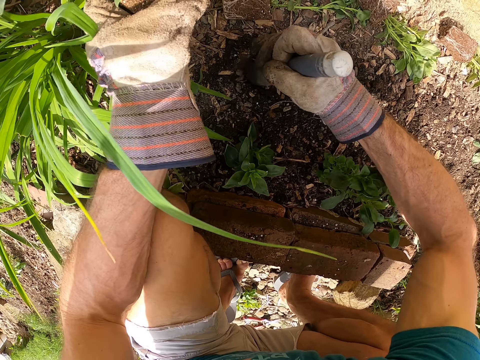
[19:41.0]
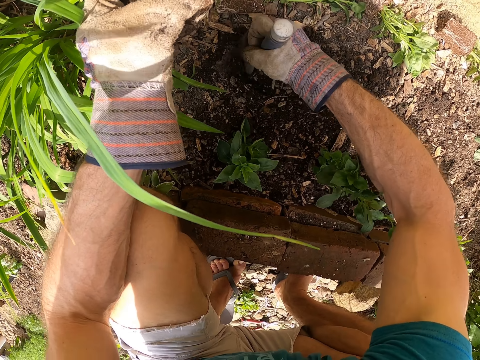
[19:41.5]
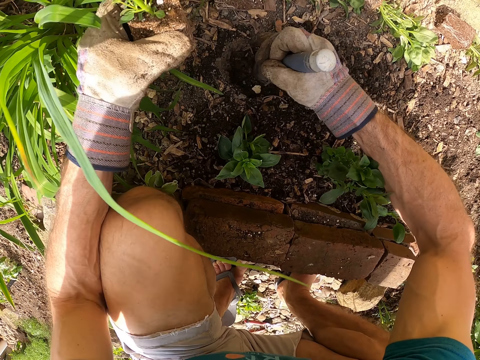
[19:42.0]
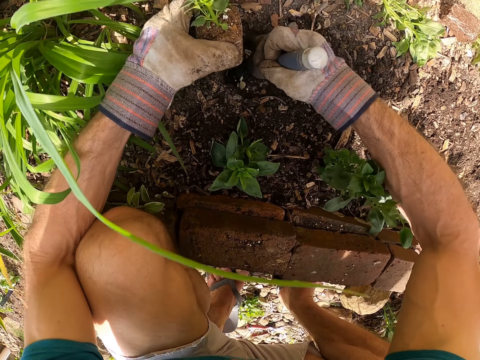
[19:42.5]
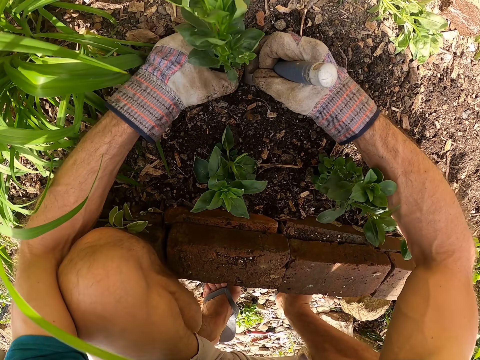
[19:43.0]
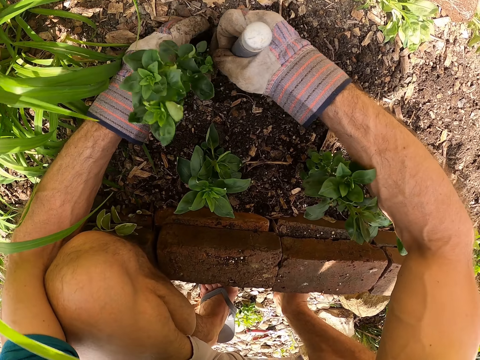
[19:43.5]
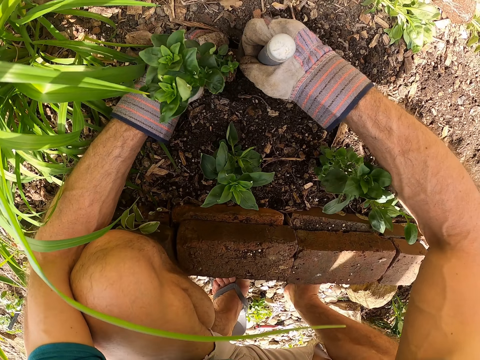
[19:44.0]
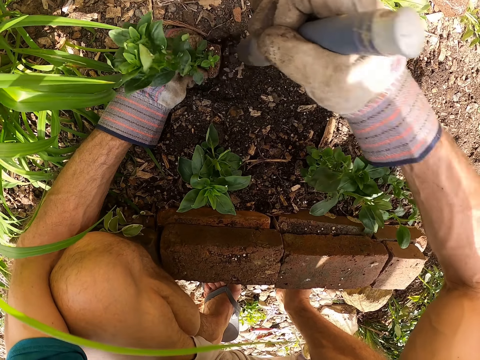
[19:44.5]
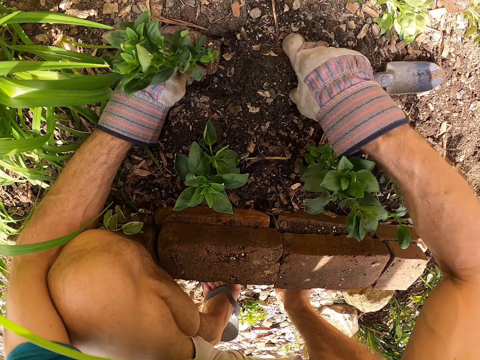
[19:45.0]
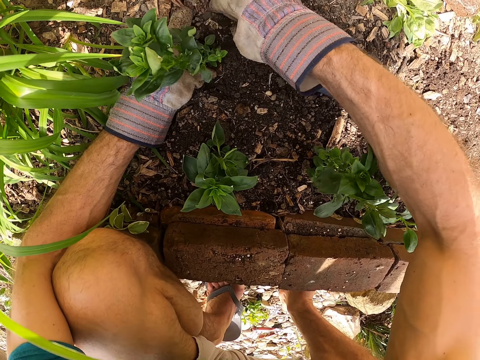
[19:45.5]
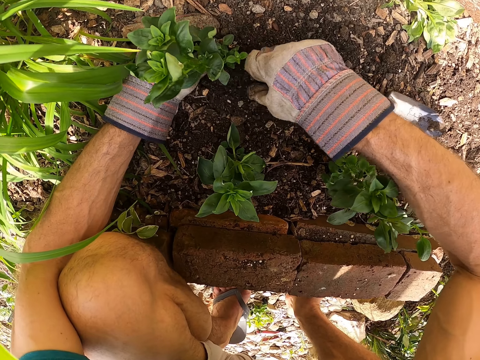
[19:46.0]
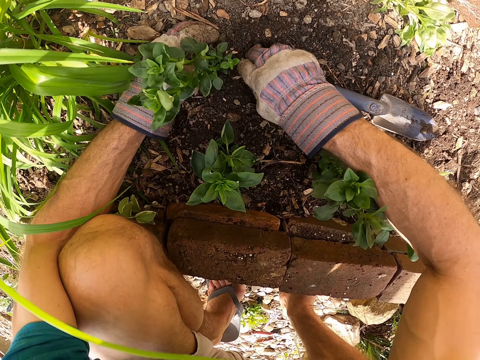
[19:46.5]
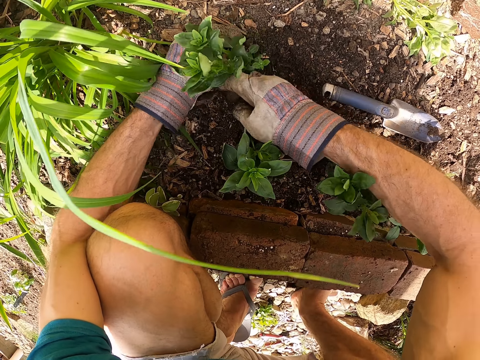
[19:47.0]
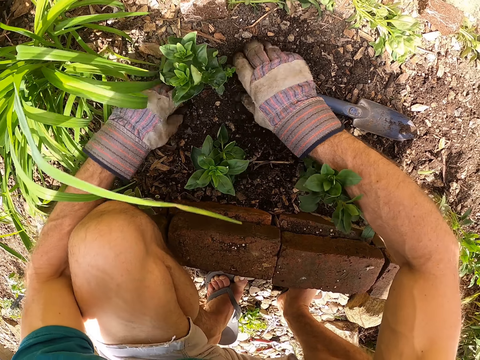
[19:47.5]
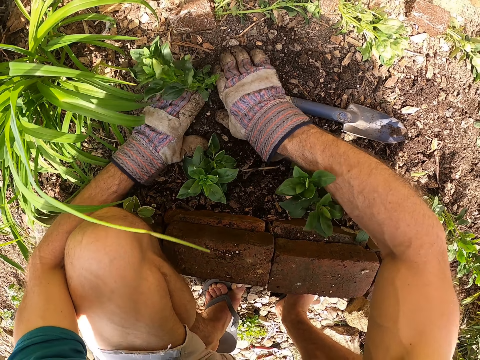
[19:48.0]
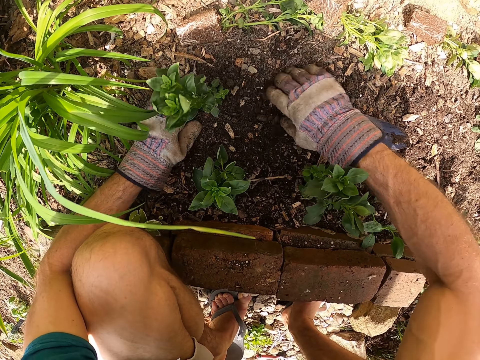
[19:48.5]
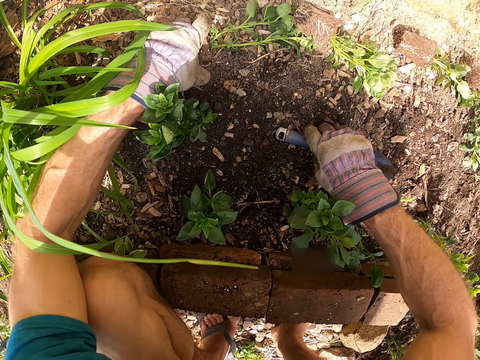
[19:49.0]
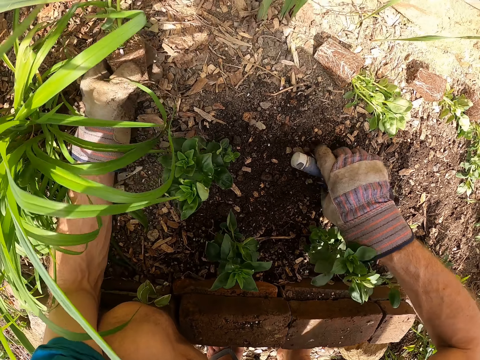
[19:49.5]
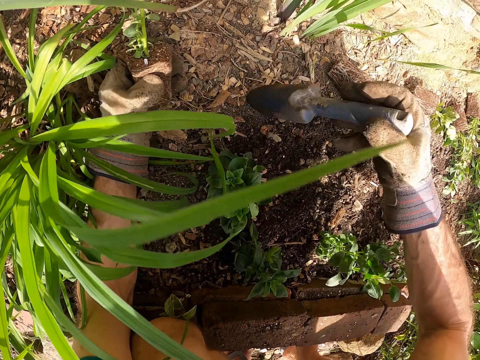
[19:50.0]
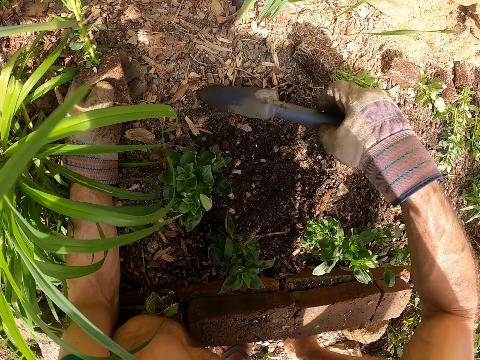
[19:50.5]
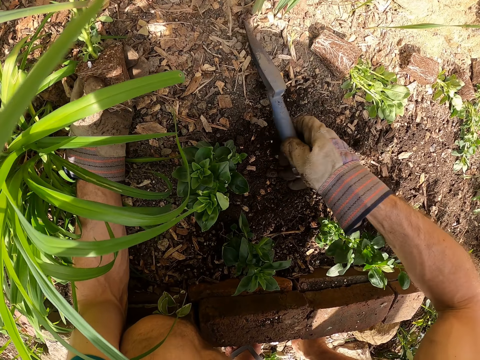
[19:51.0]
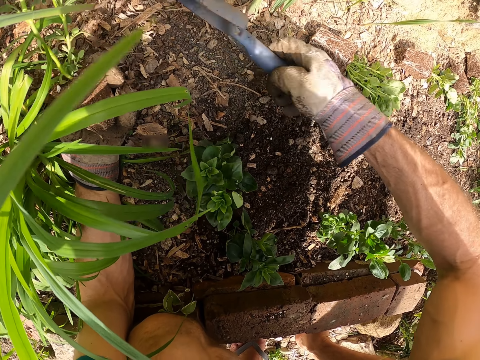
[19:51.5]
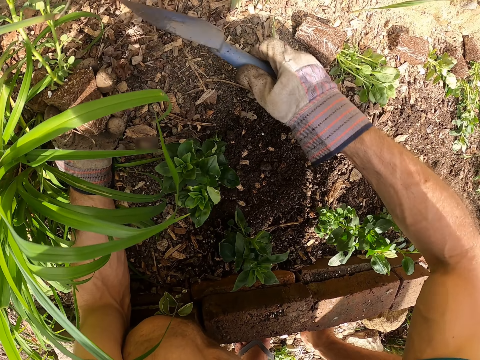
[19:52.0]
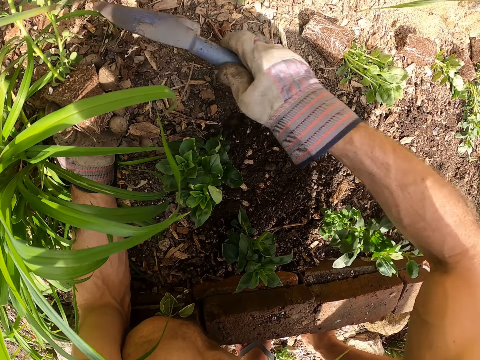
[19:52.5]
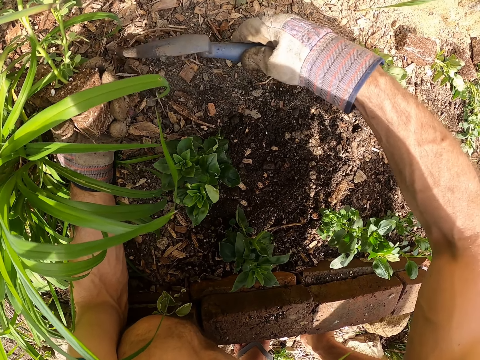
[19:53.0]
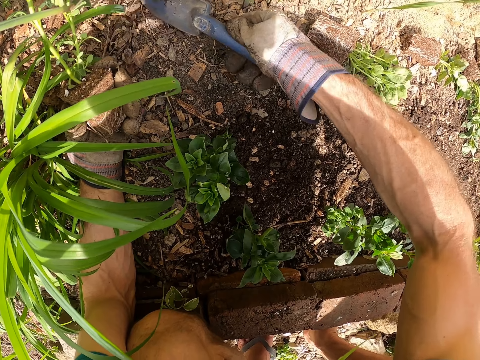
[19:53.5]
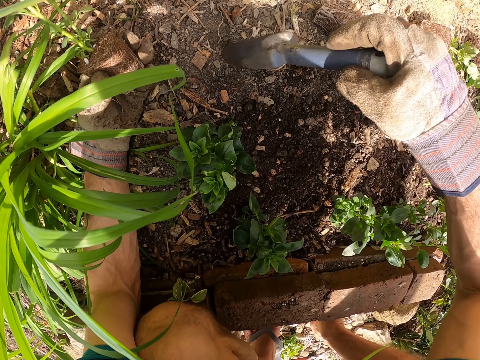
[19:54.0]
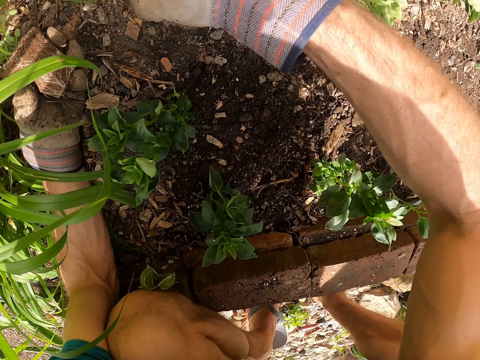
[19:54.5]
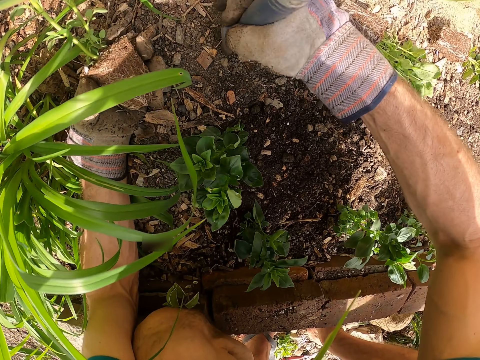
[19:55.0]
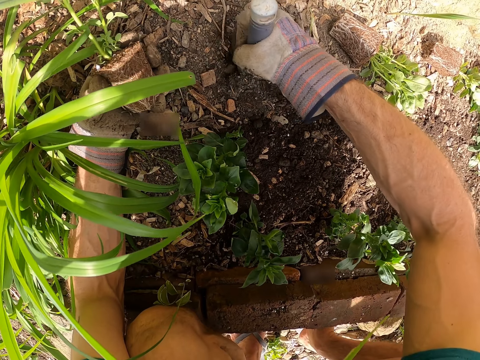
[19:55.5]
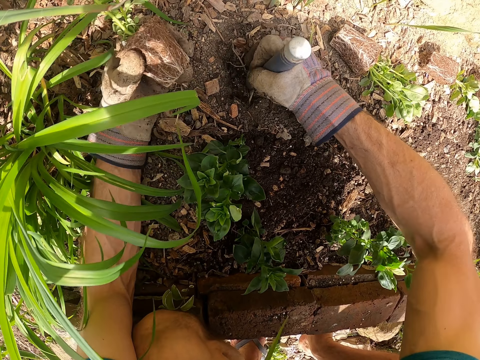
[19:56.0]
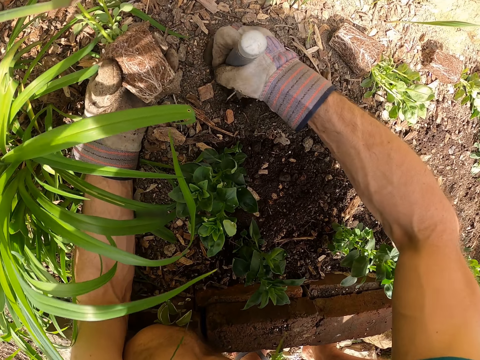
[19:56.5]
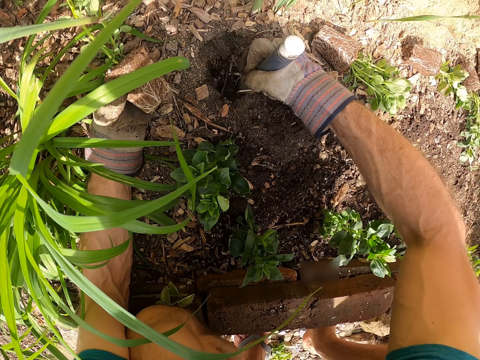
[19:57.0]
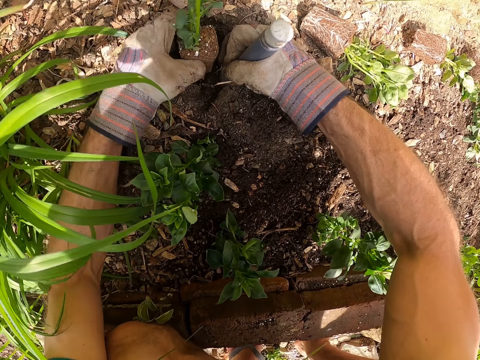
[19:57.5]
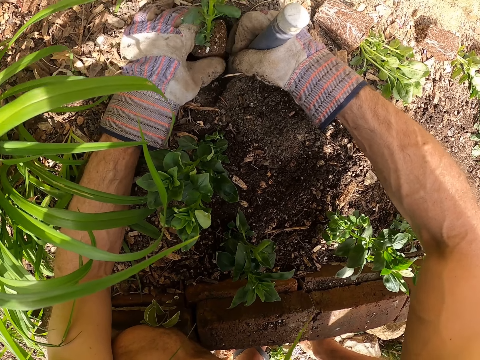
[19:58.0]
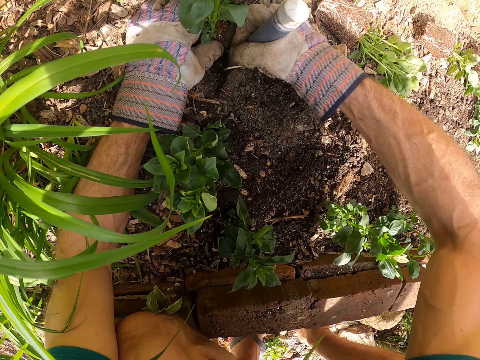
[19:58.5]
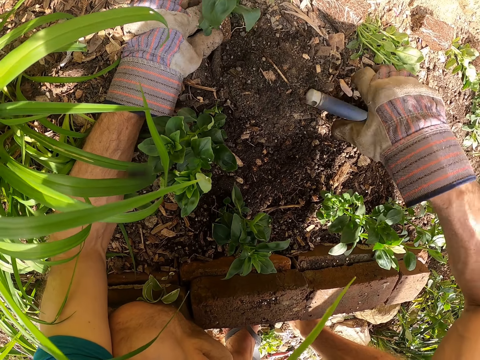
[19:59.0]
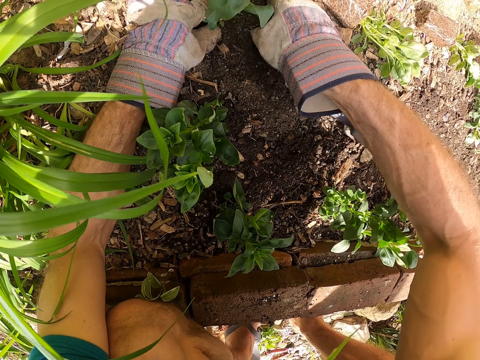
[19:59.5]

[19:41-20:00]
The camera wearer plants the sixth seedling in the soil with his left hand and the garden trowel in his left hand. He puts the garden trowel on the ground with his right hand. He plants the sixth seedling in the soil with his hands. He covers the plant with soil. He picks up a seventh seedling on the ground with his left hand. He picks up the garden trowel on the ground with his right hand. He clears the soil surface with the garden trowel in his right hand. He digs the soil with the garden trowel in his right hand. He plants the seventh seedling in the soil with his left hand and the garden trowel in his left hand. He drops the garden trowel on the ground with his right hand.

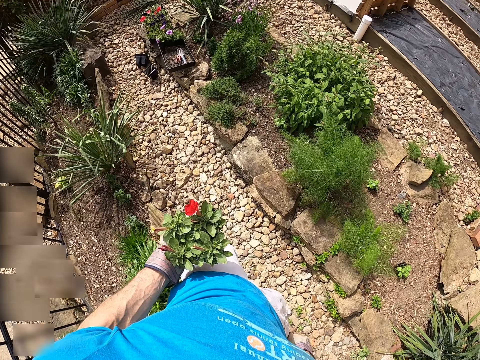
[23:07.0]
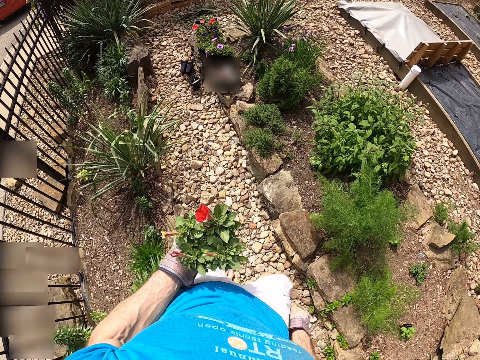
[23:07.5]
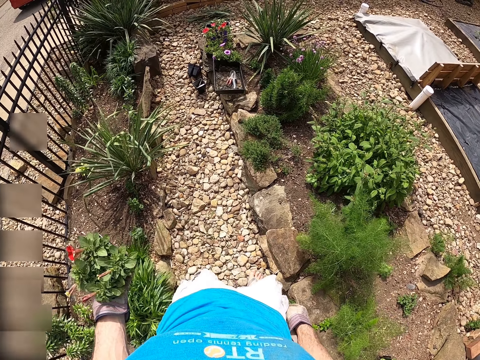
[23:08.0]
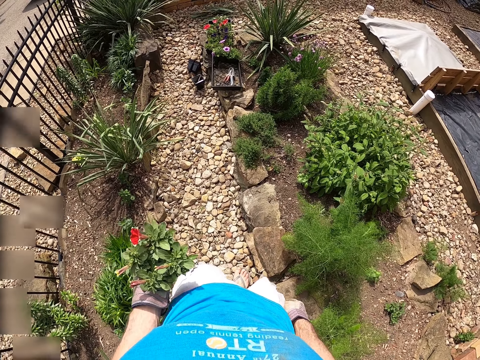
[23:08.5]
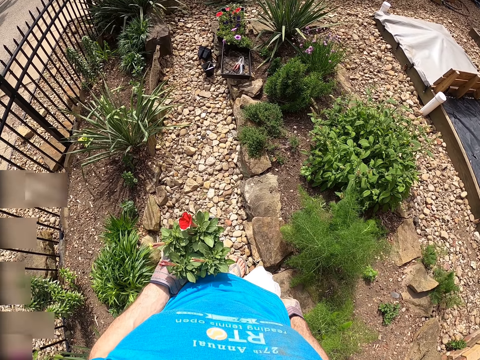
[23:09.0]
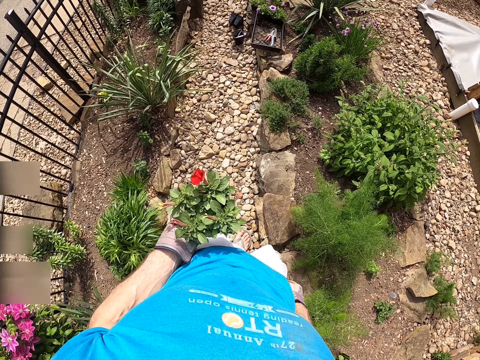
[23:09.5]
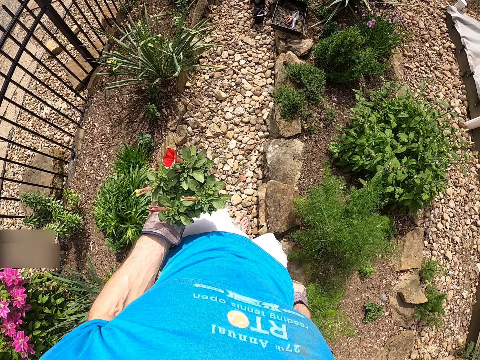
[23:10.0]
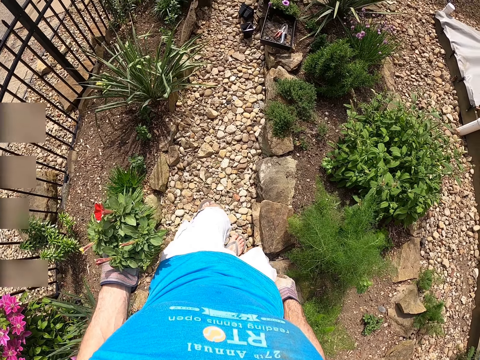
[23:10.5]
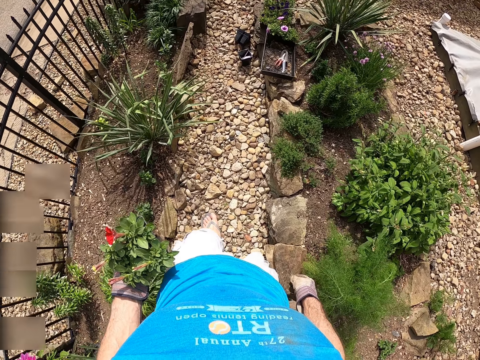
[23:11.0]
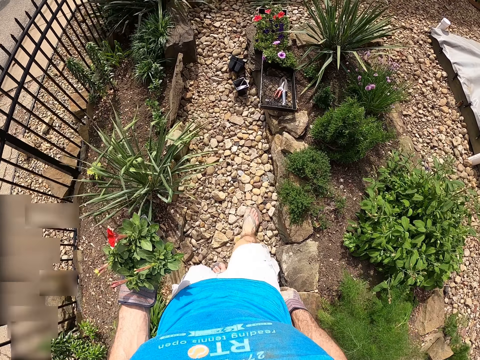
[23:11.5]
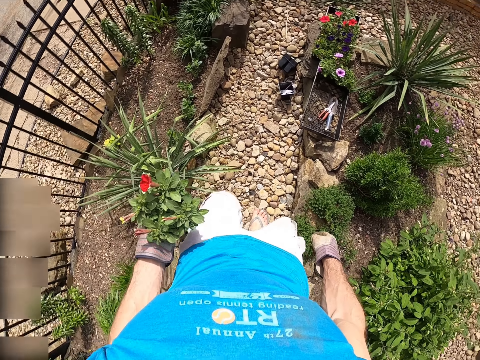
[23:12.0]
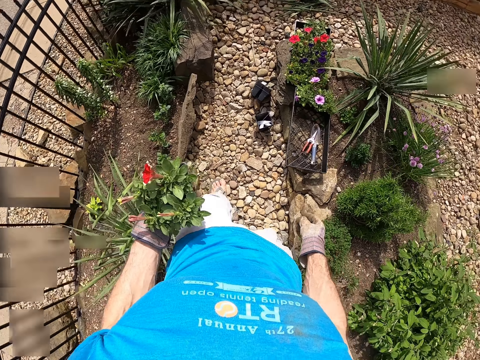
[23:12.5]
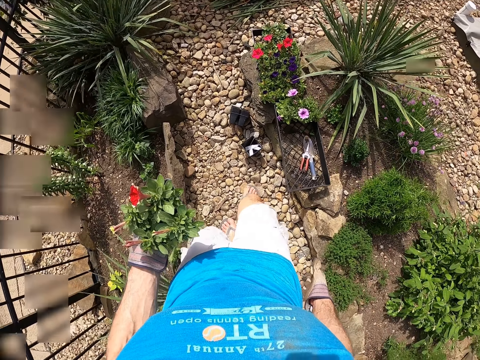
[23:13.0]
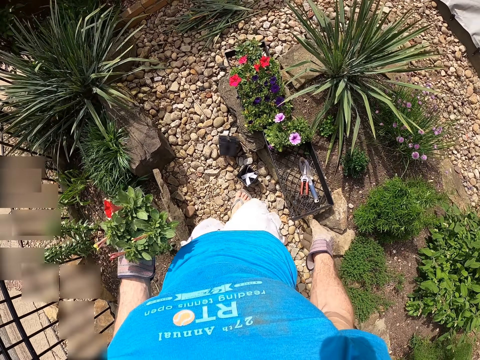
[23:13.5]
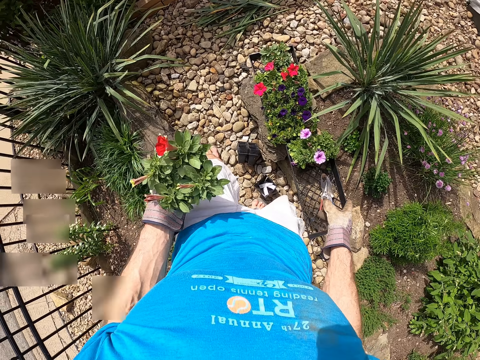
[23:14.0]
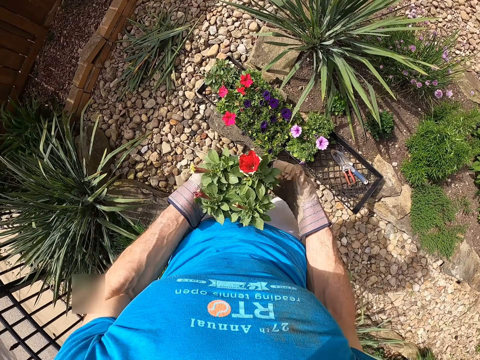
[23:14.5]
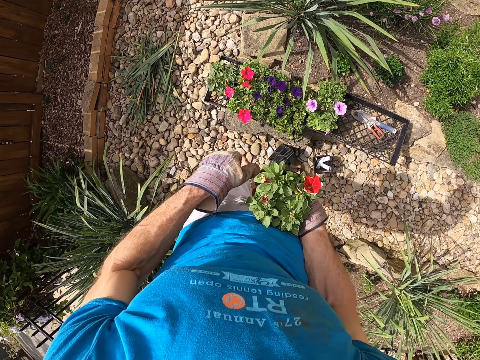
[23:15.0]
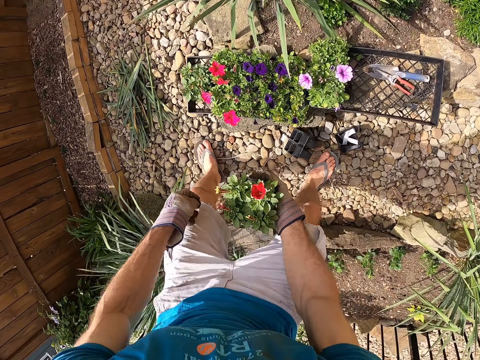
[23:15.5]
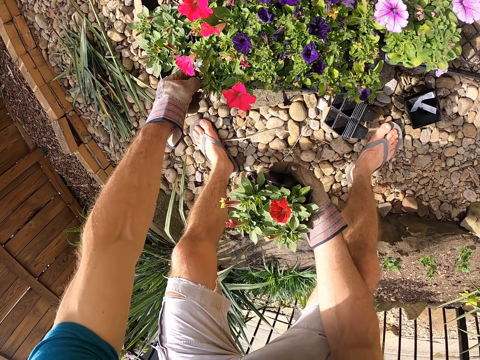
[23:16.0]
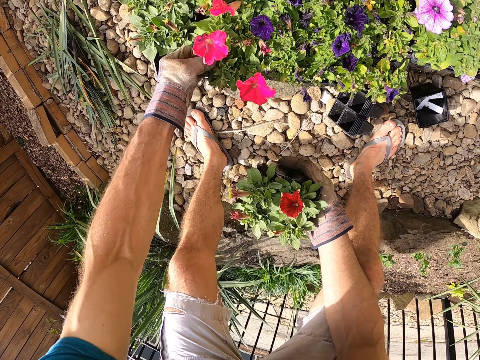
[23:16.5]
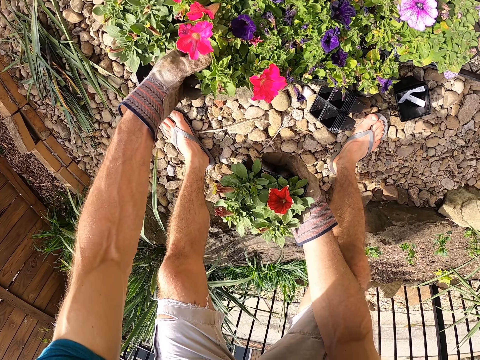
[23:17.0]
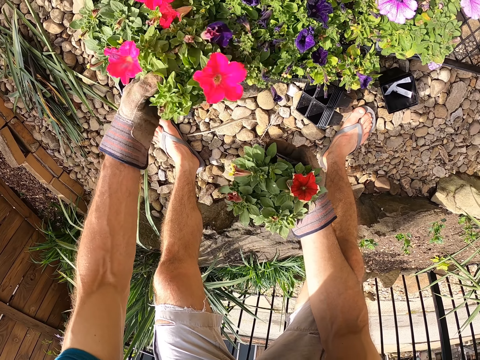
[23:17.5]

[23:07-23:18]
The camera wearer stops walking. He walks around the backyard. He passes the flowered plant to his right hand. He picks a second flowered plant from the crate with his left hand.
